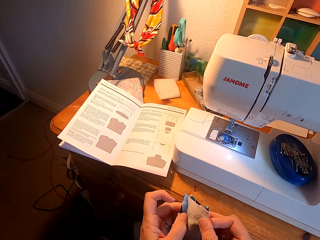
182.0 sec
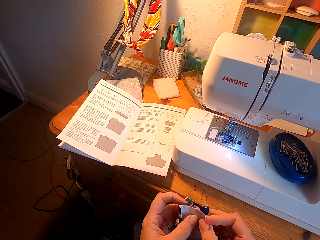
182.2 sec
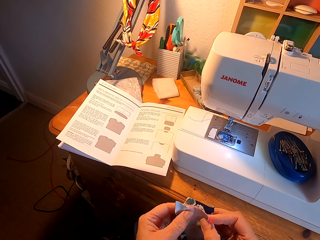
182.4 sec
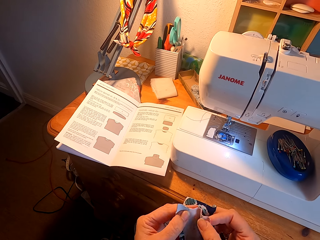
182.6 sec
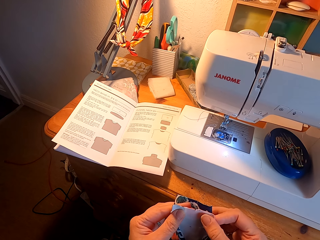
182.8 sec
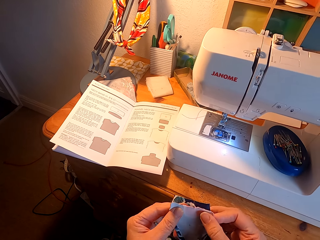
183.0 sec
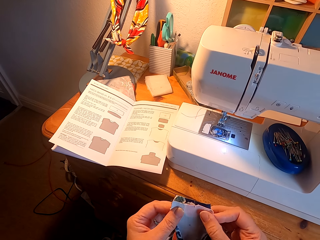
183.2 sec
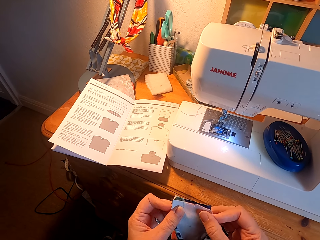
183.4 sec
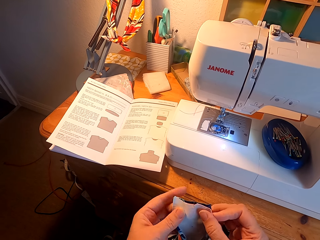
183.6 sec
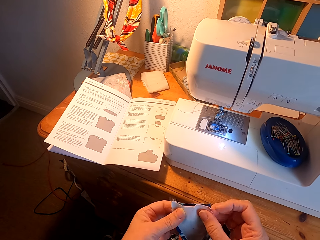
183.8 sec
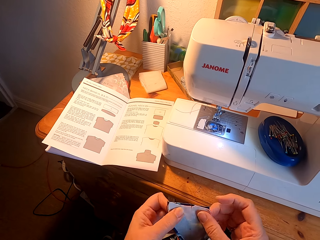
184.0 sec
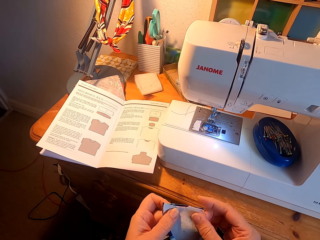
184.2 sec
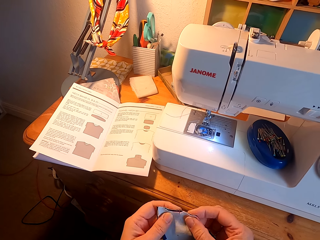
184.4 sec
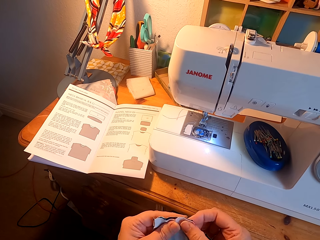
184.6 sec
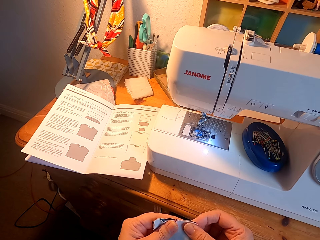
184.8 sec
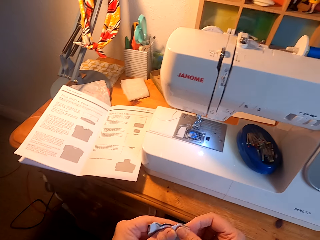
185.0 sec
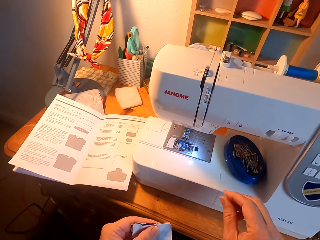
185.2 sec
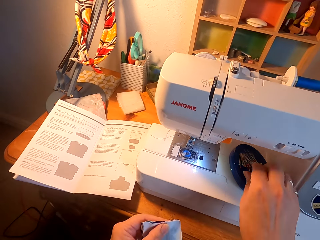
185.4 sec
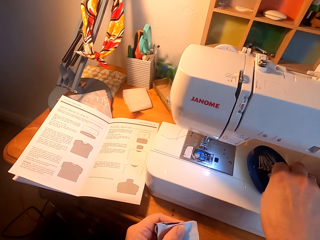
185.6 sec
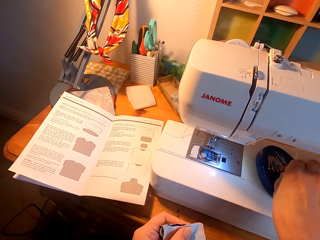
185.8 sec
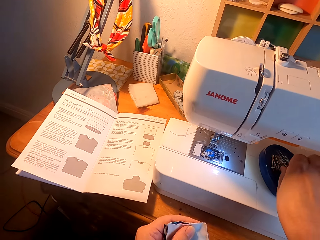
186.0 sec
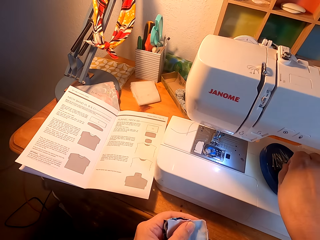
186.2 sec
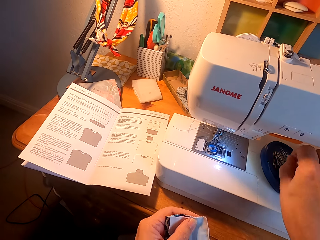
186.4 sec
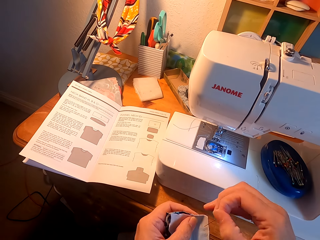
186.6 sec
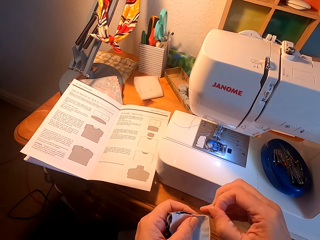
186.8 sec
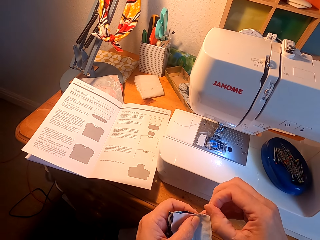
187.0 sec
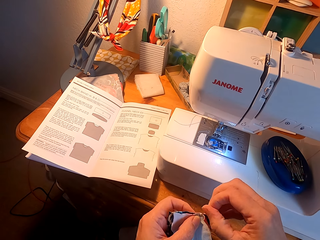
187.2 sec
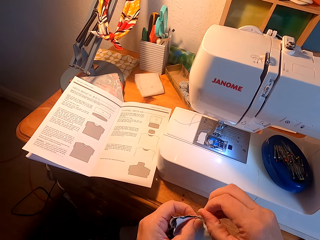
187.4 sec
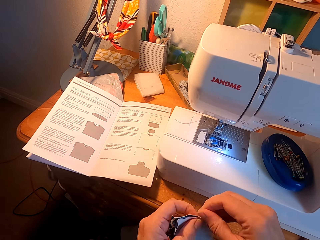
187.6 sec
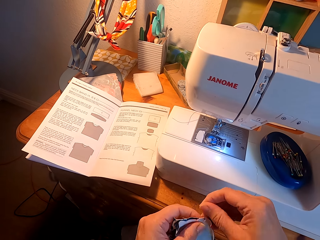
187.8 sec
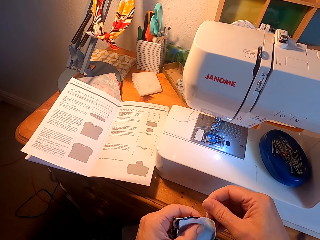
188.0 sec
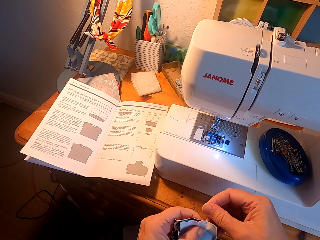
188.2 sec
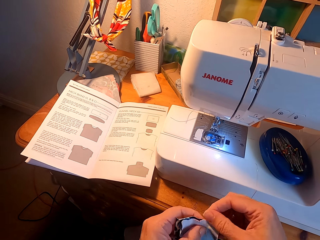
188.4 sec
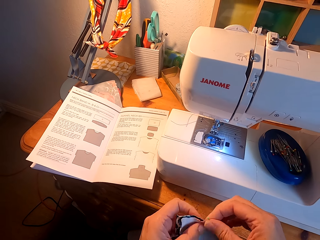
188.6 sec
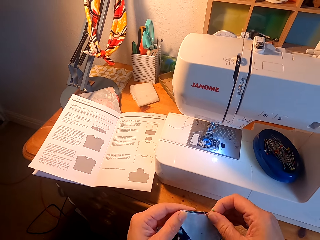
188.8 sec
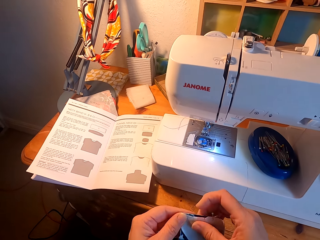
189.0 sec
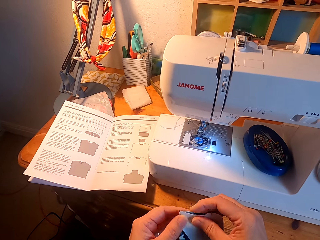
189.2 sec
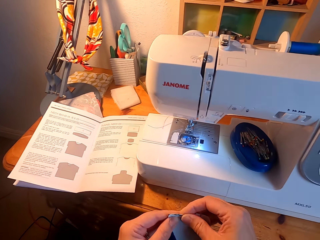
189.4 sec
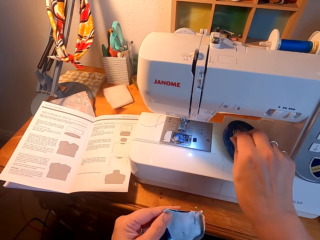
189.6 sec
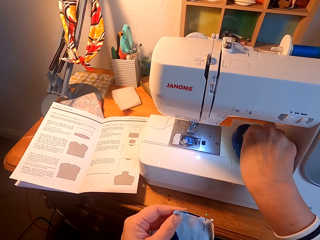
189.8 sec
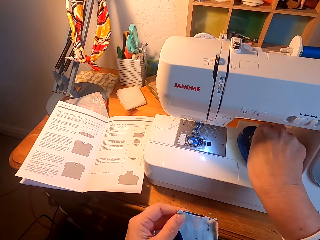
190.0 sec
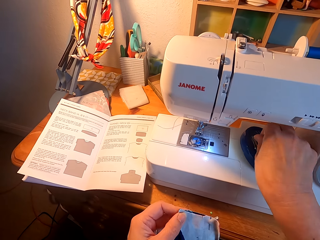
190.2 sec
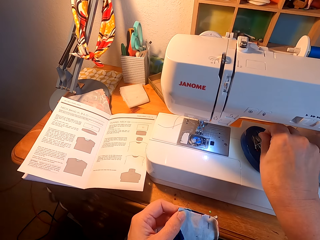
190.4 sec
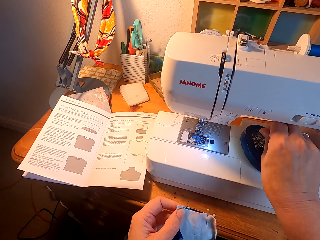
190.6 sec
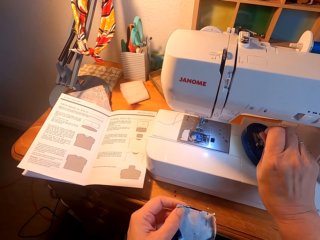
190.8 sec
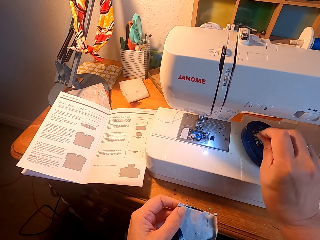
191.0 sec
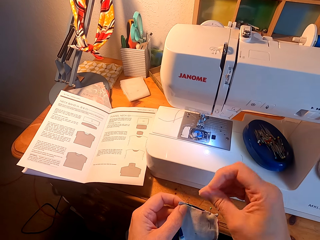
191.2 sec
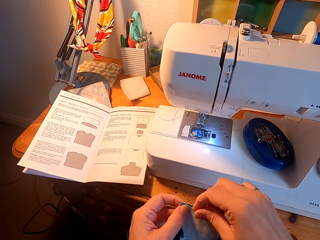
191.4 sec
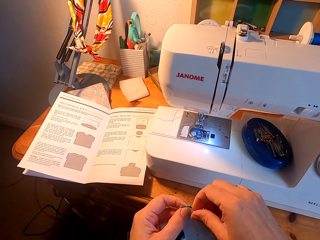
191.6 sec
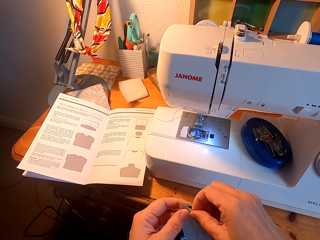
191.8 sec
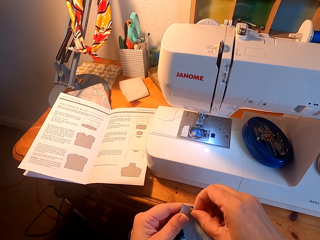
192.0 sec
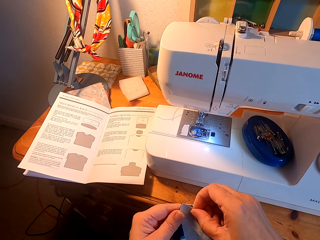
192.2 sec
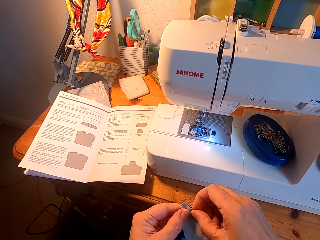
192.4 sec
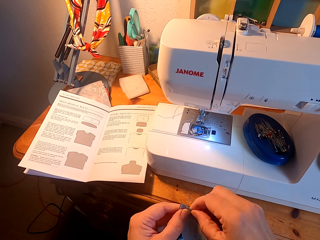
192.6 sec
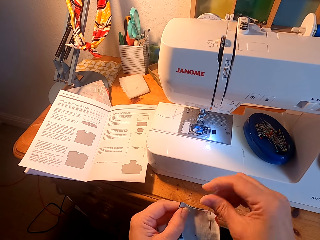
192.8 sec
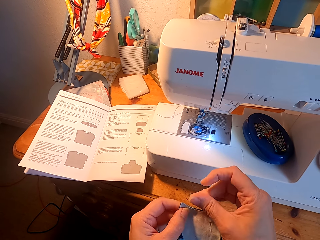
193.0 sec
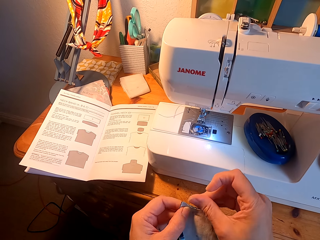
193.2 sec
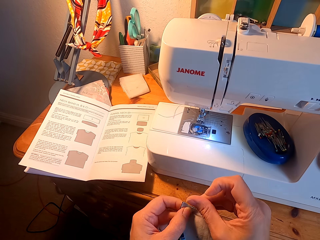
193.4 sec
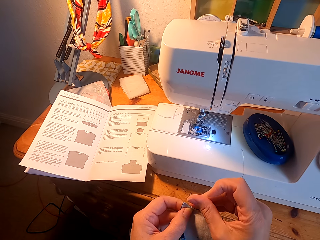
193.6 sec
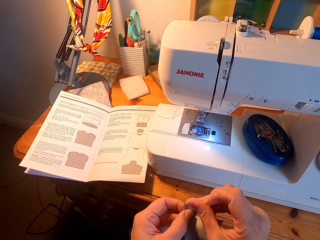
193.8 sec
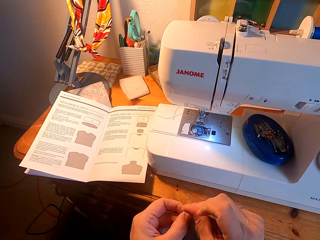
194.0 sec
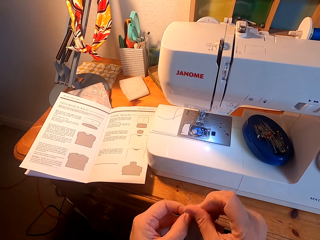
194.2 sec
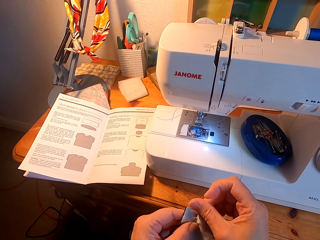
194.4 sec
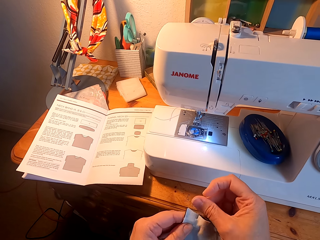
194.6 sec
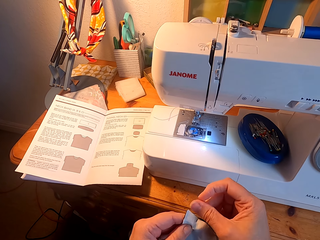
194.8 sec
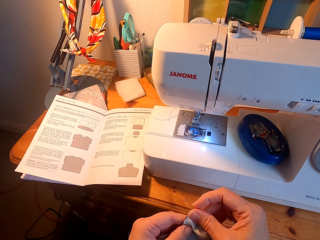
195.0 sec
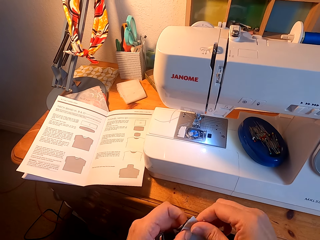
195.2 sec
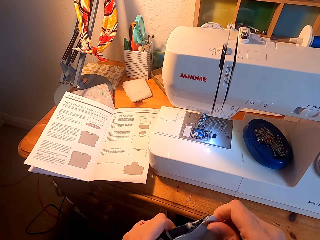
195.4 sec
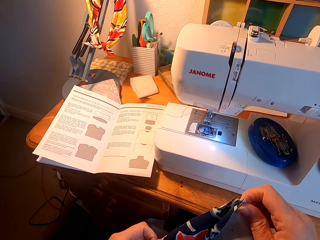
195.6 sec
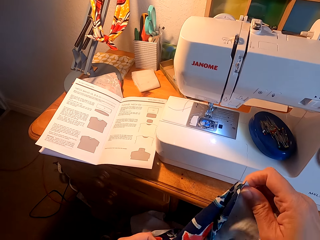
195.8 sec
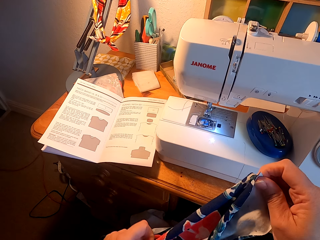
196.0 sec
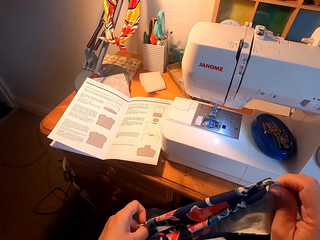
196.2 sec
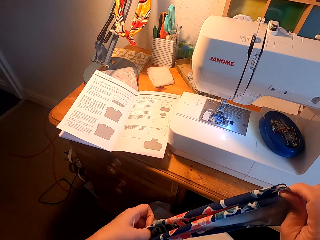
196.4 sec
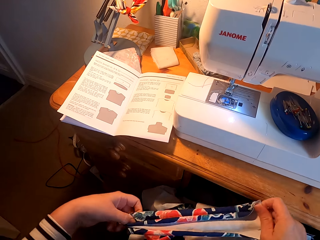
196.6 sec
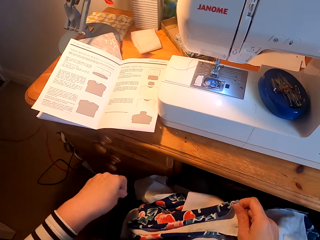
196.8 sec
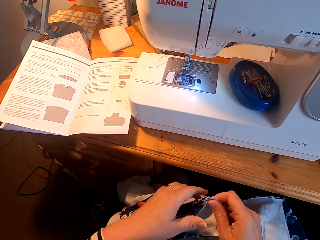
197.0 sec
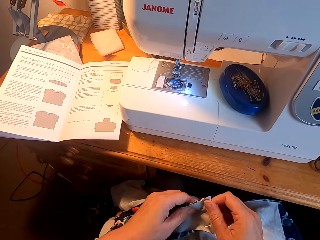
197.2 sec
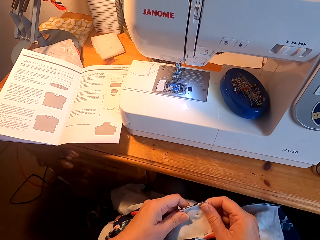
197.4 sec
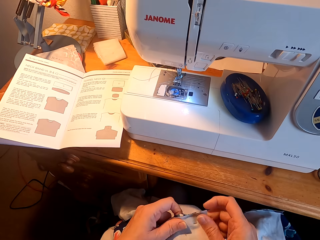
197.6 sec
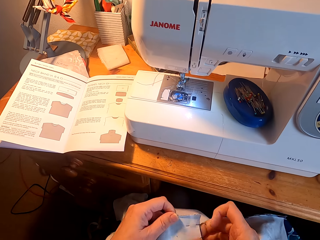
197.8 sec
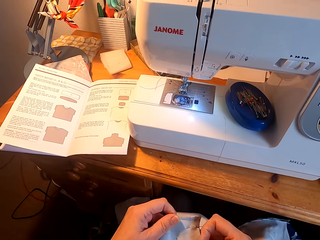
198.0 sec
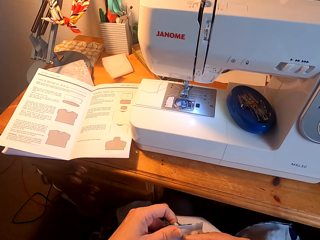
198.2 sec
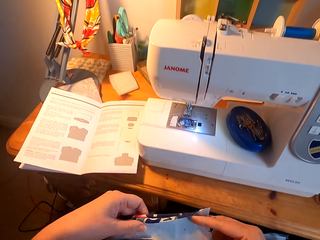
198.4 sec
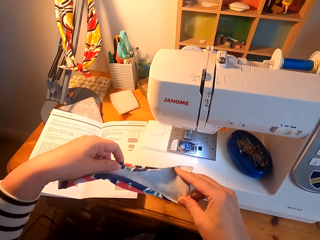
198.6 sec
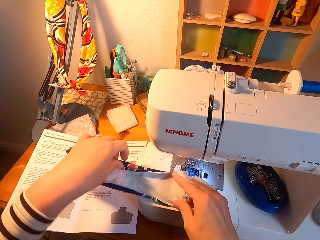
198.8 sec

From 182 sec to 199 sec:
The camera wearer joins the cloth ends together. They pick the pin from the plate. They join the cloth ends with a pin. They pick the pin from the plate. They pin a piece of material. They align the piece of material.

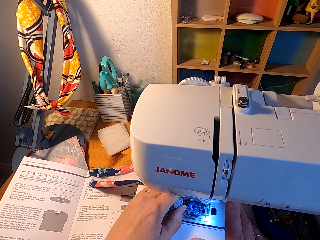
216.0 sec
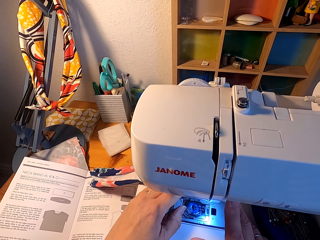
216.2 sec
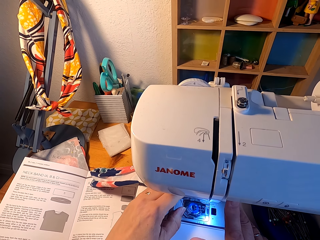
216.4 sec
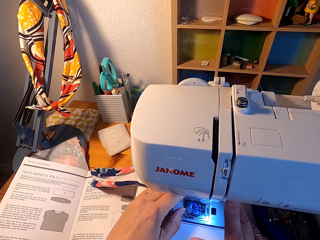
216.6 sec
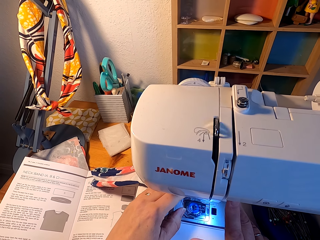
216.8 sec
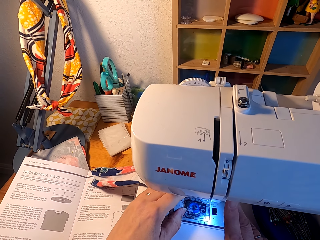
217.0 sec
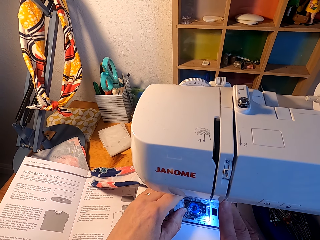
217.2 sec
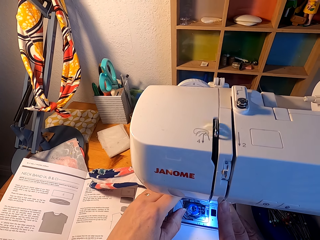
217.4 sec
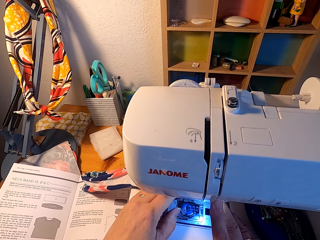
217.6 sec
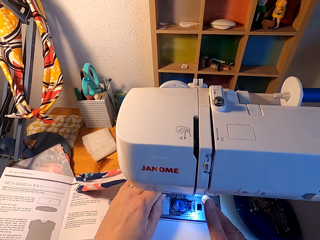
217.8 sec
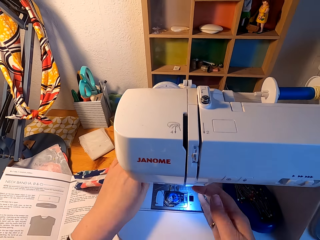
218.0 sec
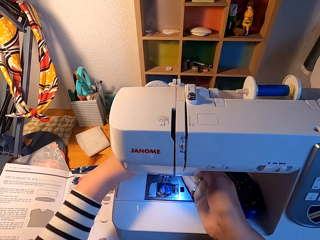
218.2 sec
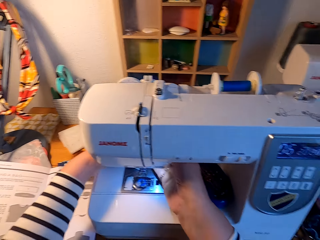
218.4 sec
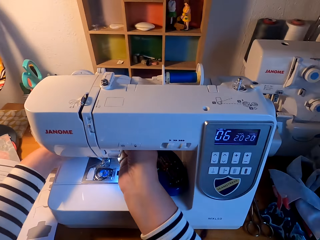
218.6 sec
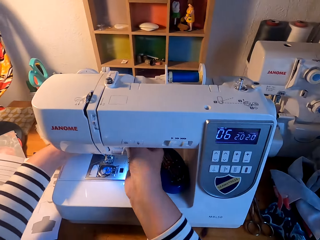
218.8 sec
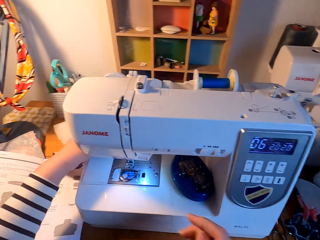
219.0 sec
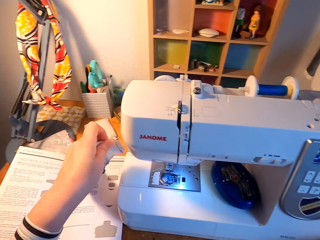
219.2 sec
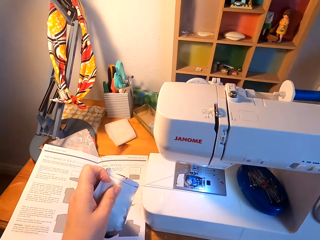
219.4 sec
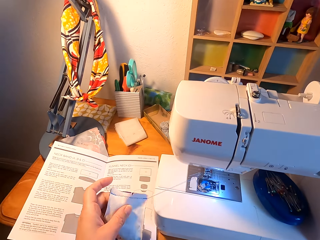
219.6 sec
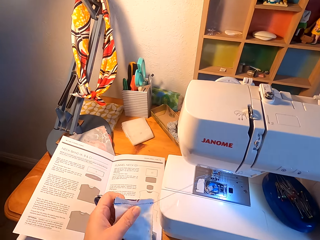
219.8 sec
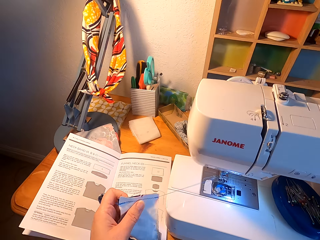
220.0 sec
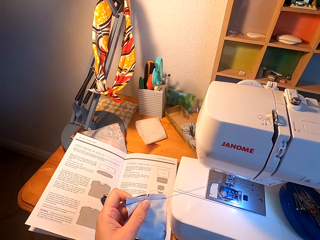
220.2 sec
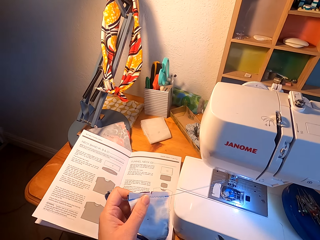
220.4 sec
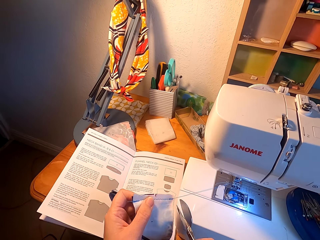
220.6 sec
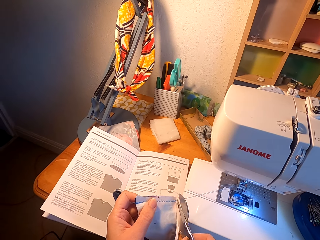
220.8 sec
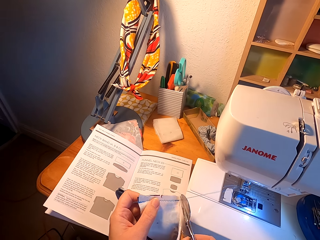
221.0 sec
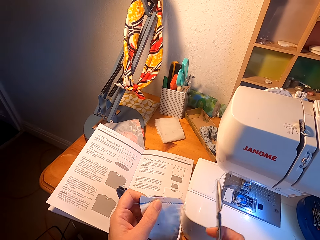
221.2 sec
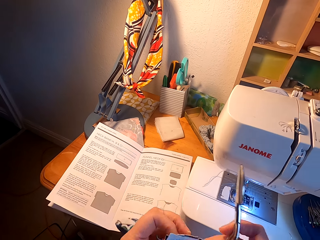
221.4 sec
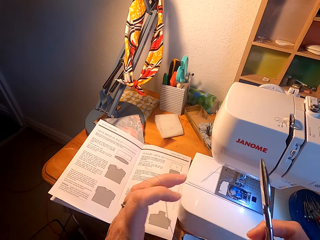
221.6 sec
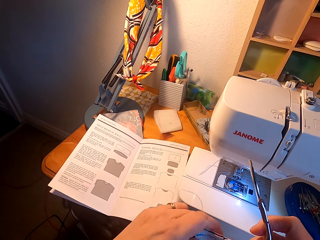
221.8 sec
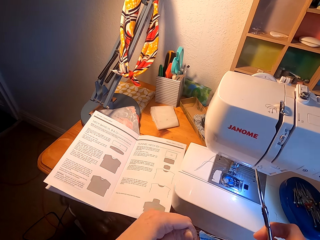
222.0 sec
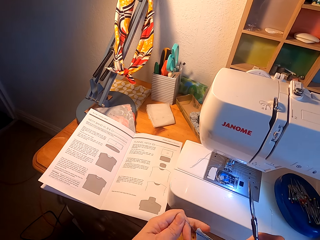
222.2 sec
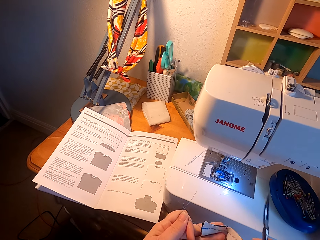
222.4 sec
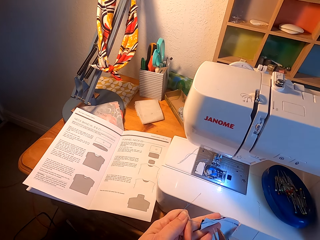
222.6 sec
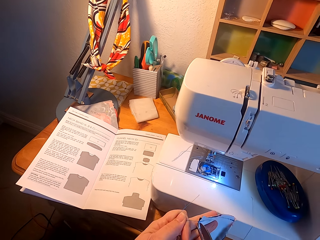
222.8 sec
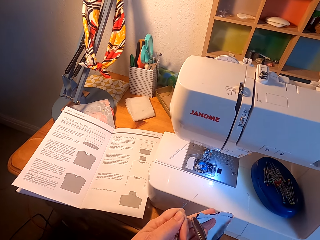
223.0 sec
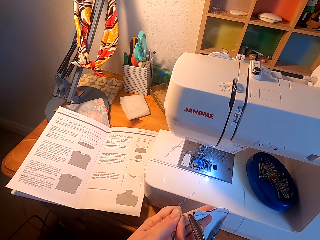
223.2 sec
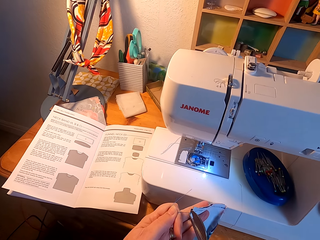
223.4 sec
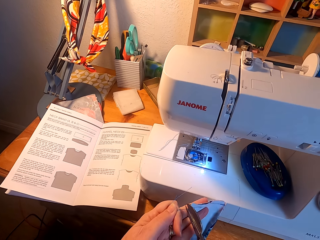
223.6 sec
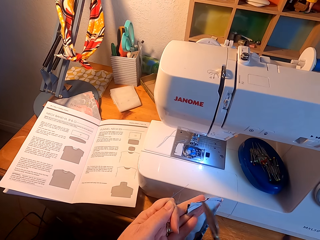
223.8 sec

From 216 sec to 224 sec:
The camera wearer stops the sewing machine. They remove a piece of material from the sewing machine. They cut the thread with a scissor.
